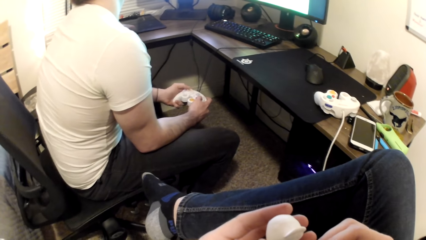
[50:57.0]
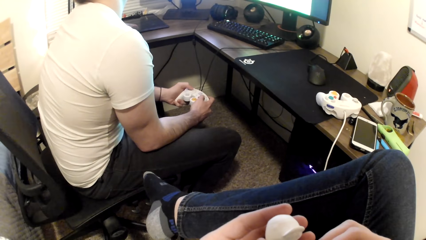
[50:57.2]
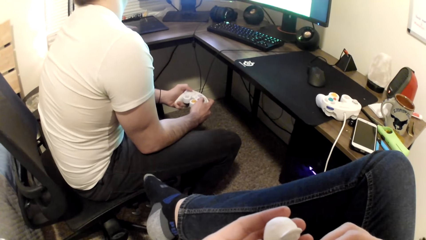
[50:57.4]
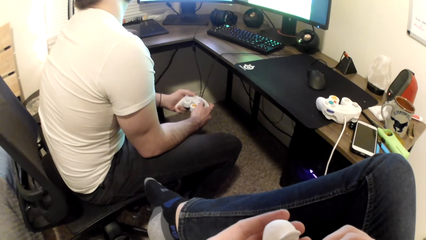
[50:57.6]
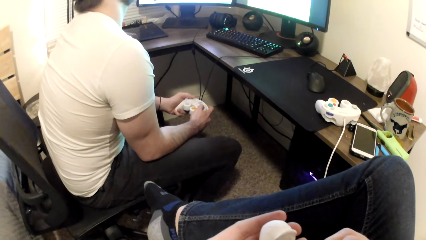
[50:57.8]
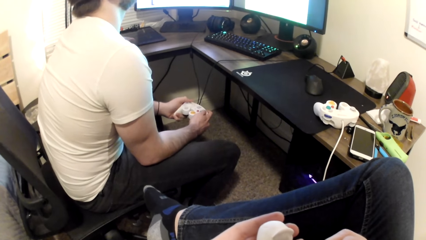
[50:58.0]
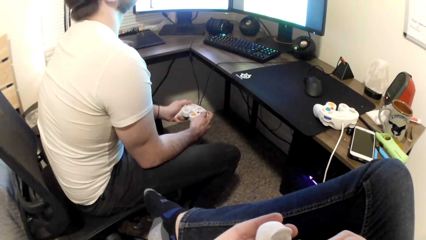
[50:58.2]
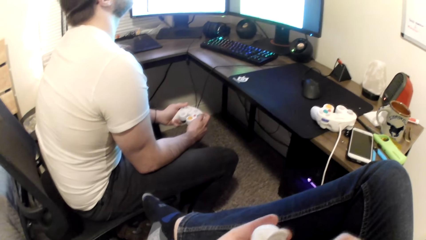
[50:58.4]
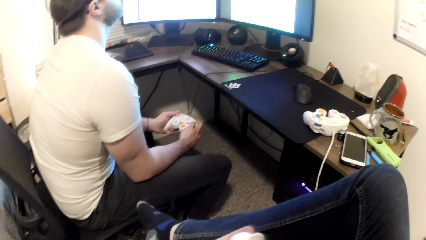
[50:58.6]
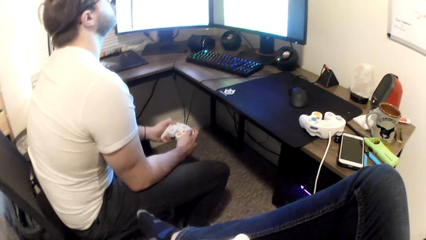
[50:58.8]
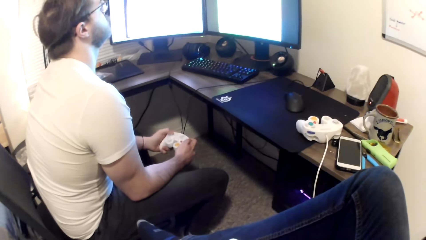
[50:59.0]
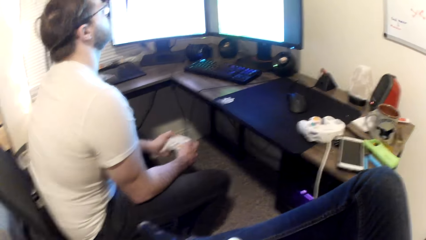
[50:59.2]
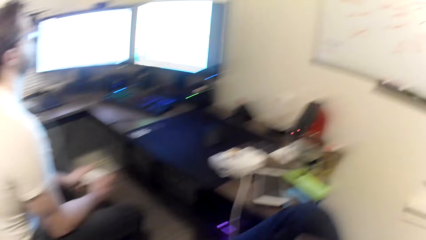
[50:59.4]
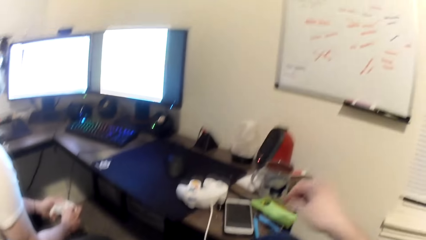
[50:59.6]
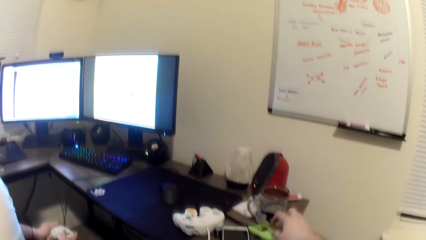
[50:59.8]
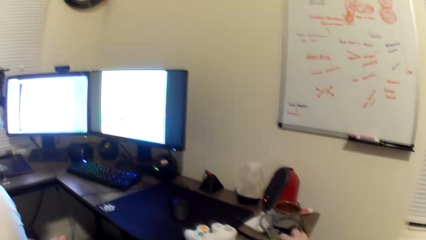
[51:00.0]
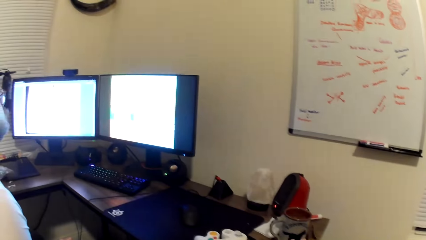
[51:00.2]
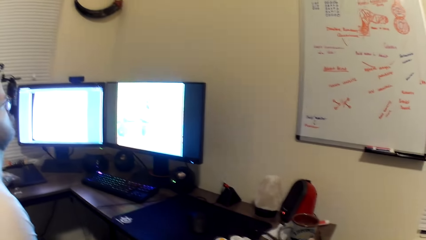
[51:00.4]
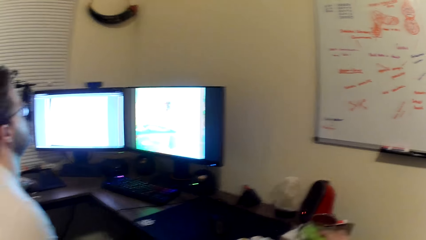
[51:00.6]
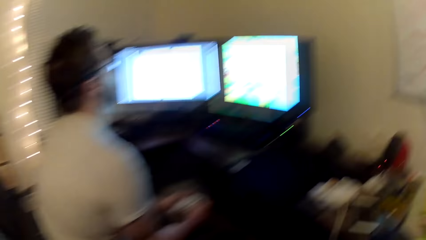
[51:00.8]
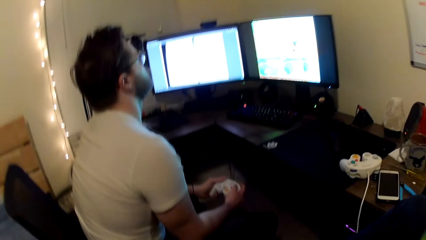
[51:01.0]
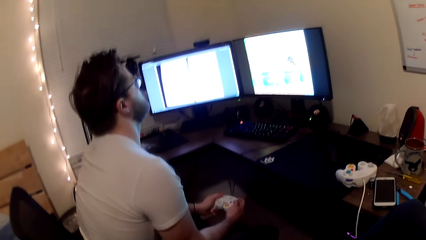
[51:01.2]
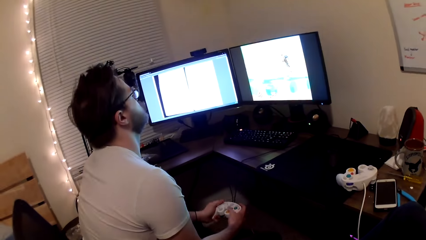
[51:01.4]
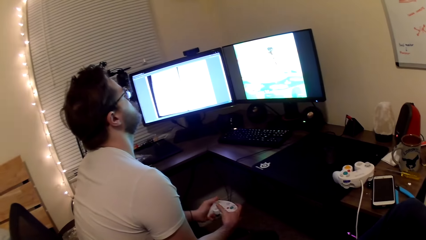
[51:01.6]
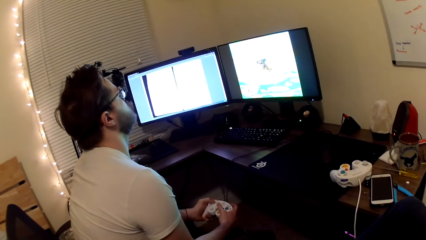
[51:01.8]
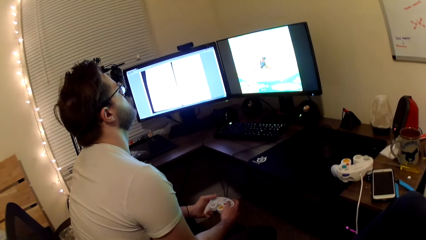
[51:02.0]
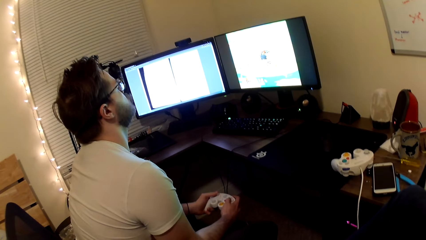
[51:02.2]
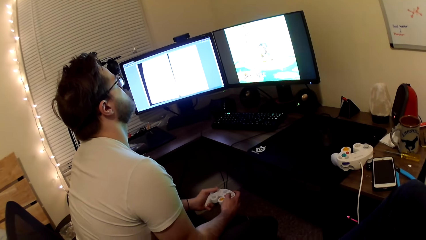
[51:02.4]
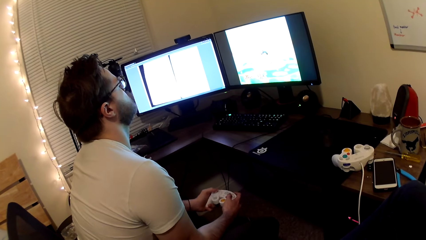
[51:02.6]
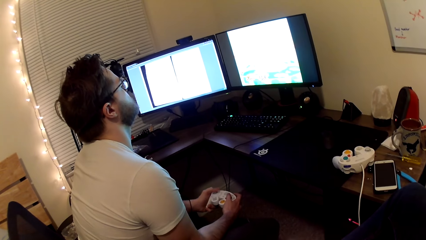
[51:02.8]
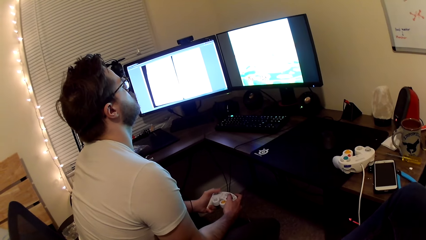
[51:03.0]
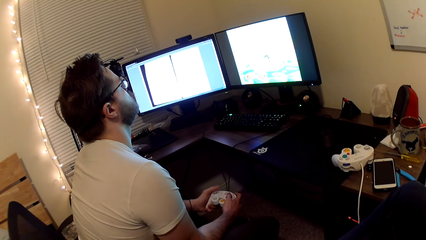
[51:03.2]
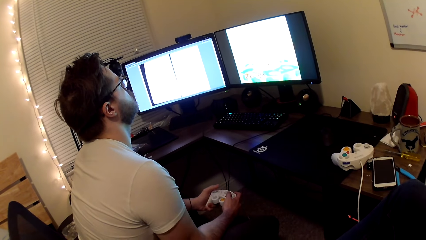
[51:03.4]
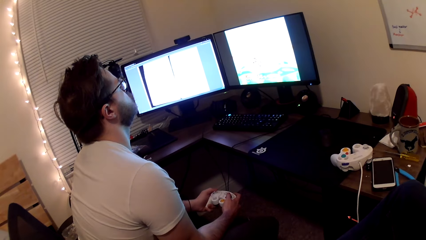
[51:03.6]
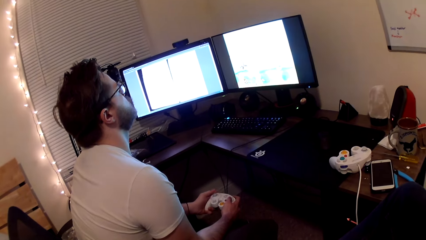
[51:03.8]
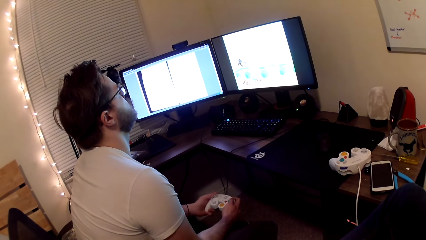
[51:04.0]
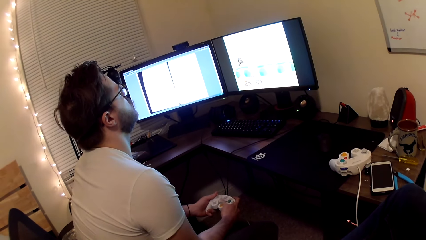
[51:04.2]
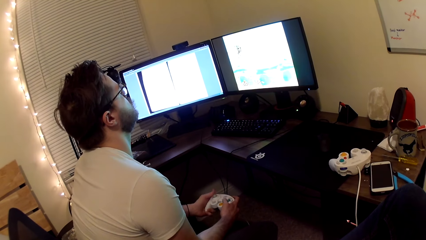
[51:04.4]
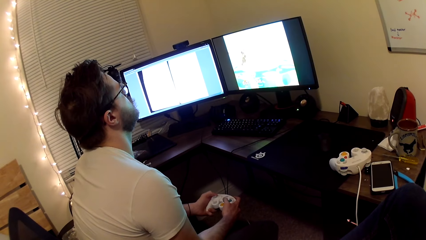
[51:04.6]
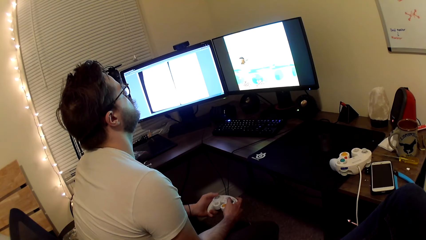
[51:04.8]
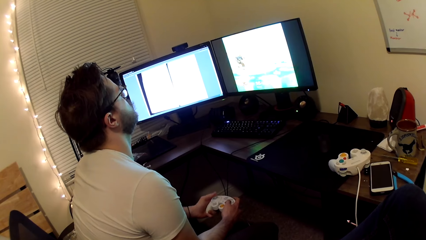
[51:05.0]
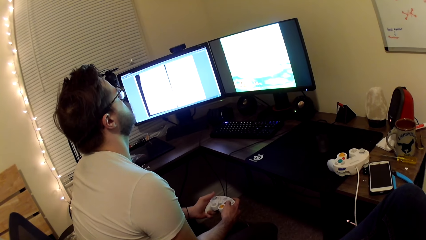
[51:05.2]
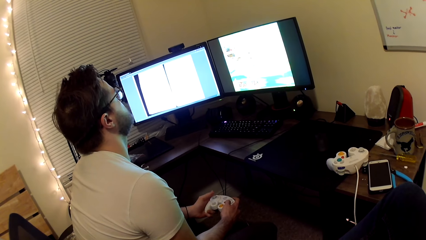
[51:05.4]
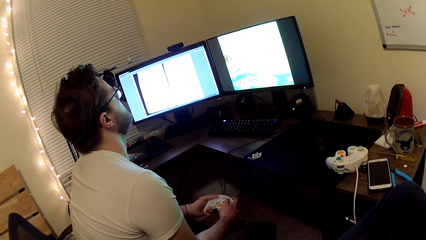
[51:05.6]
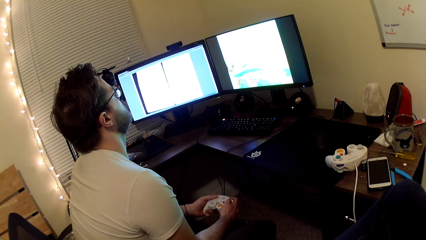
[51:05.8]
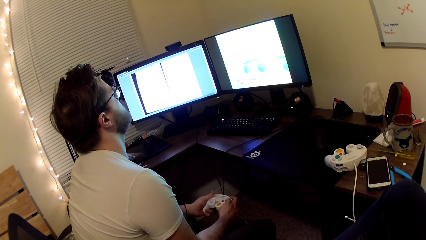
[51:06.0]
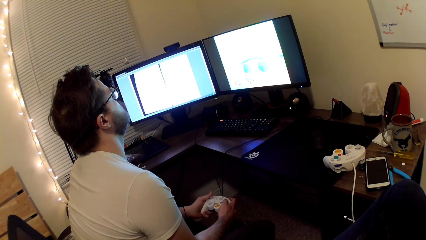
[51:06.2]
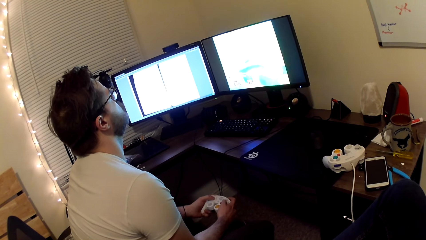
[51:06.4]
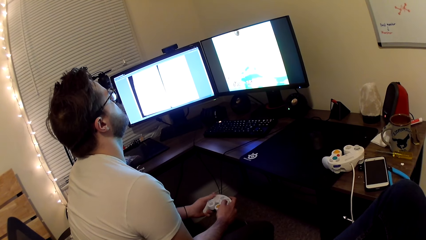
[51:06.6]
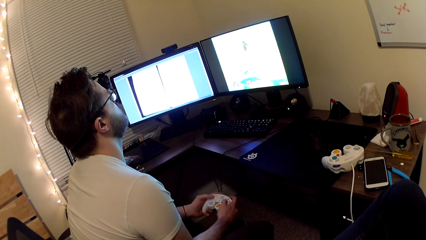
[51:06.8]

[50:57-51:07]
The camera wearer holds the art toy. He picks the lighter from the table with his right hand. A man plays a game on the computer.

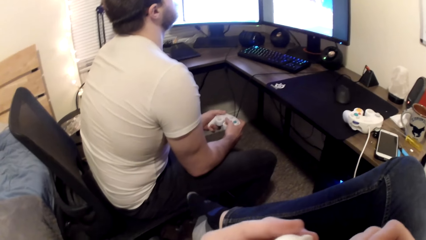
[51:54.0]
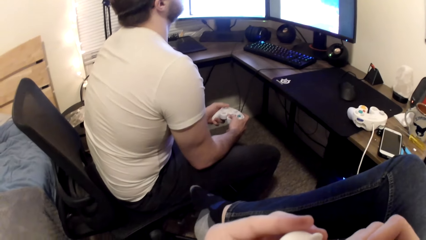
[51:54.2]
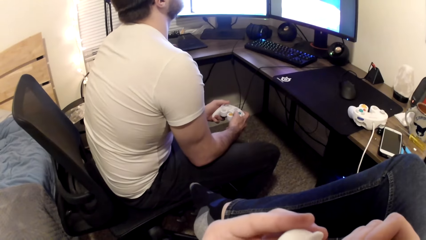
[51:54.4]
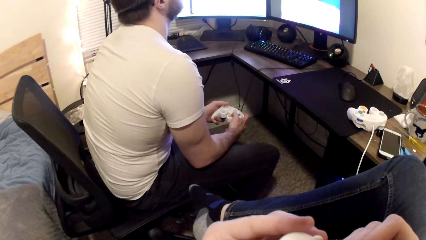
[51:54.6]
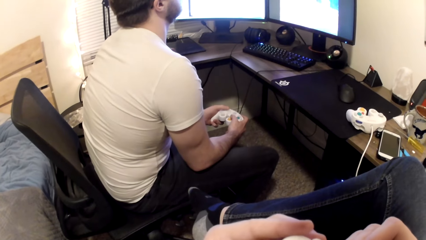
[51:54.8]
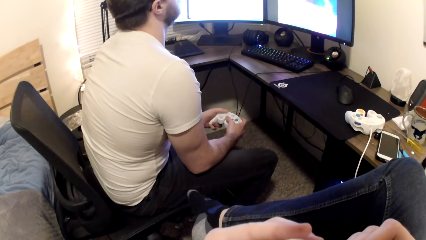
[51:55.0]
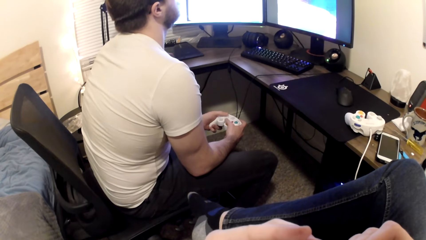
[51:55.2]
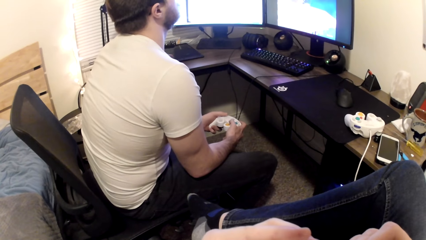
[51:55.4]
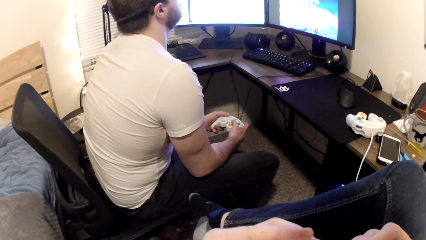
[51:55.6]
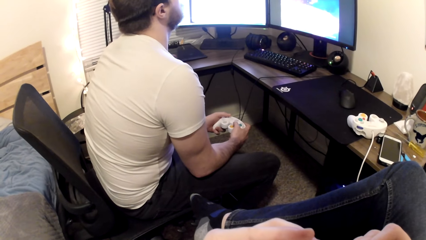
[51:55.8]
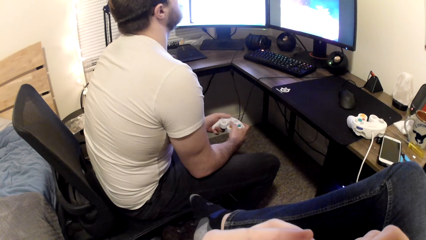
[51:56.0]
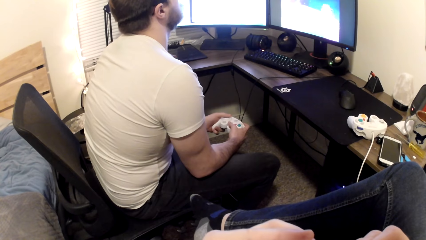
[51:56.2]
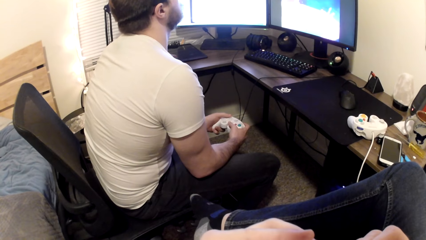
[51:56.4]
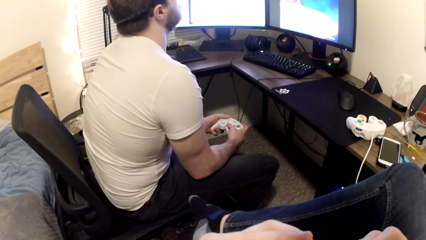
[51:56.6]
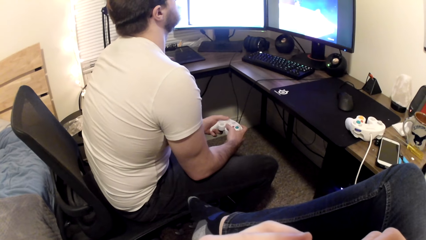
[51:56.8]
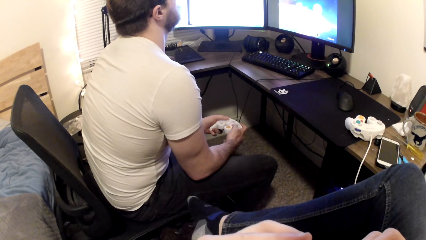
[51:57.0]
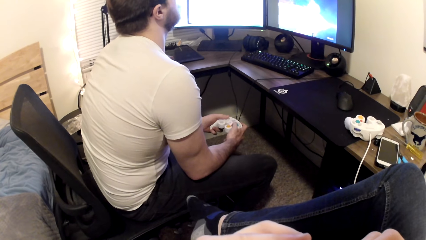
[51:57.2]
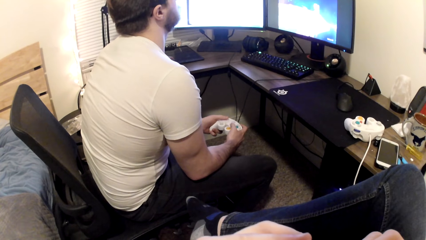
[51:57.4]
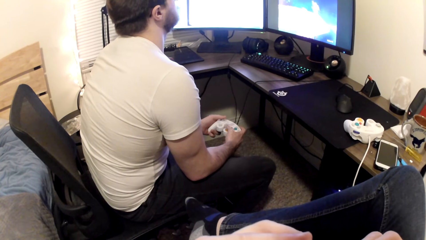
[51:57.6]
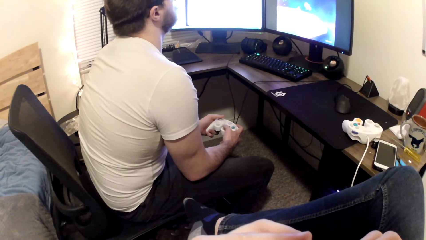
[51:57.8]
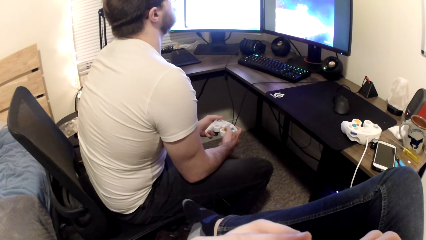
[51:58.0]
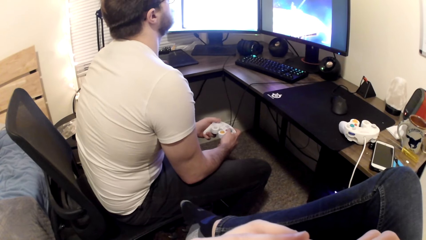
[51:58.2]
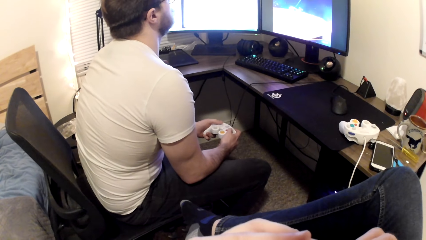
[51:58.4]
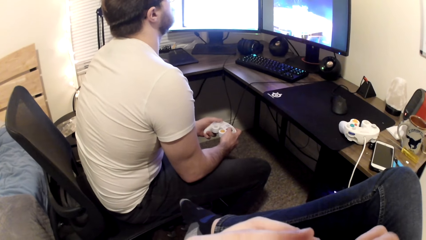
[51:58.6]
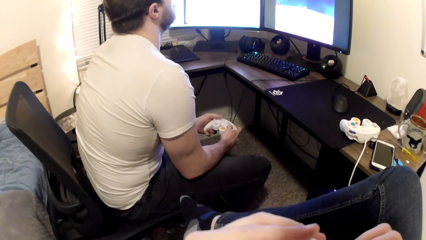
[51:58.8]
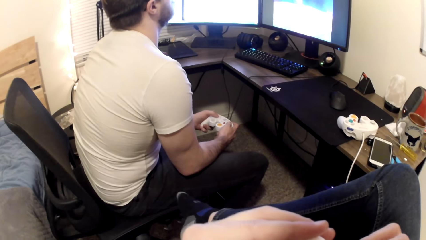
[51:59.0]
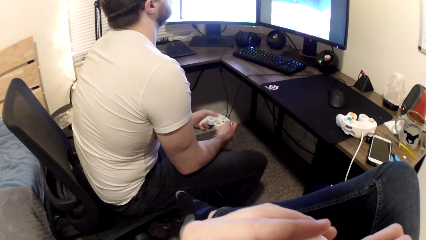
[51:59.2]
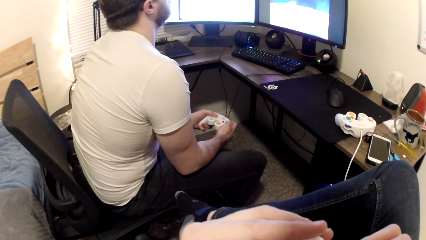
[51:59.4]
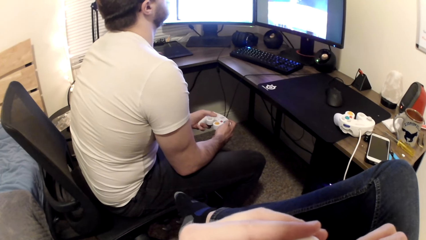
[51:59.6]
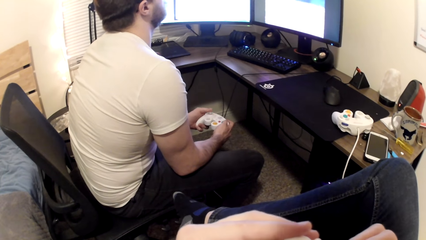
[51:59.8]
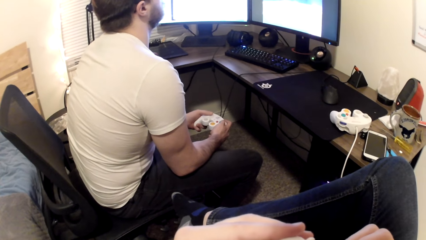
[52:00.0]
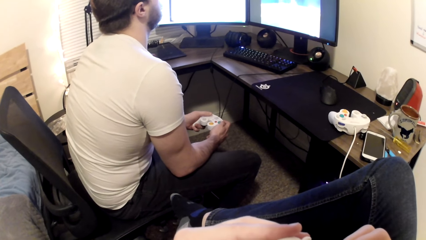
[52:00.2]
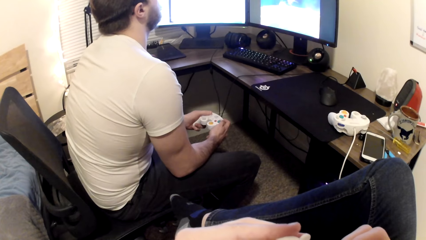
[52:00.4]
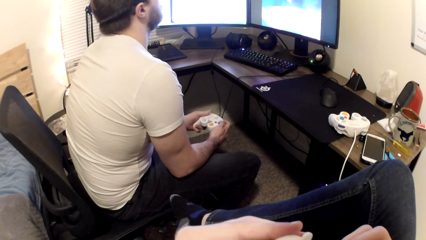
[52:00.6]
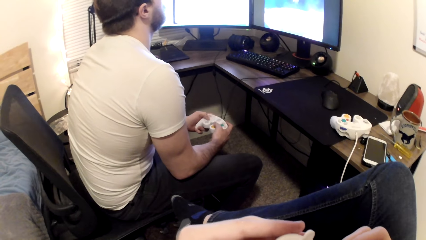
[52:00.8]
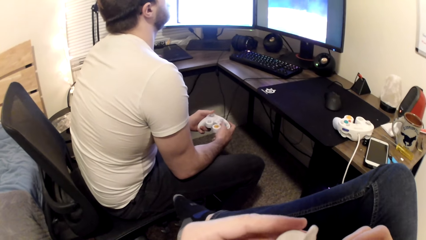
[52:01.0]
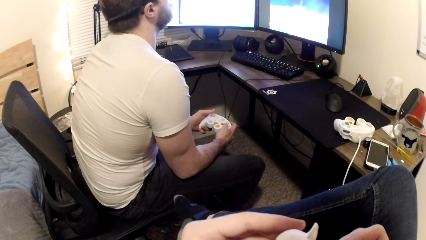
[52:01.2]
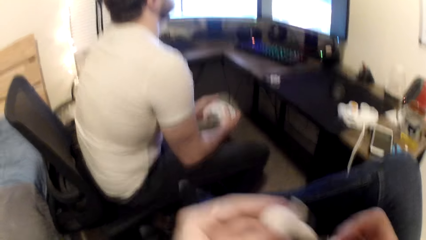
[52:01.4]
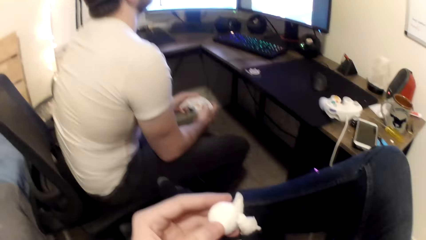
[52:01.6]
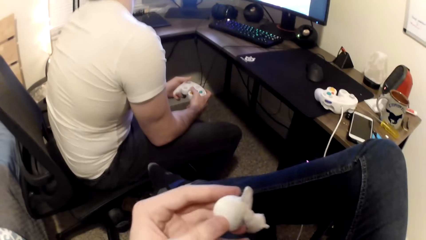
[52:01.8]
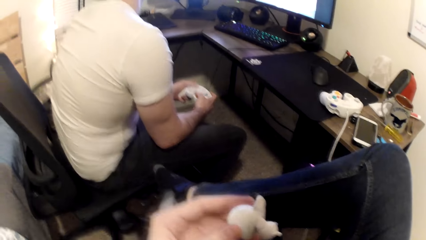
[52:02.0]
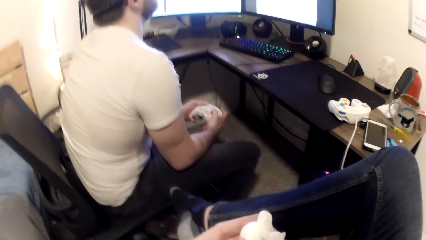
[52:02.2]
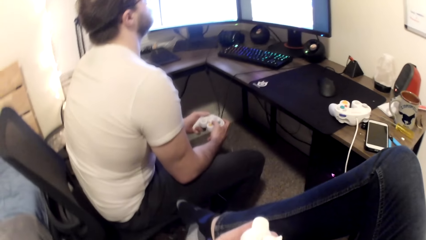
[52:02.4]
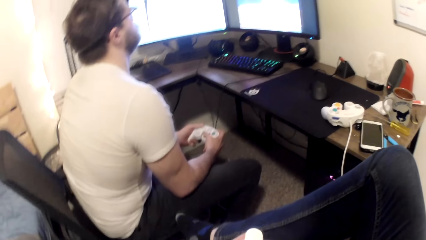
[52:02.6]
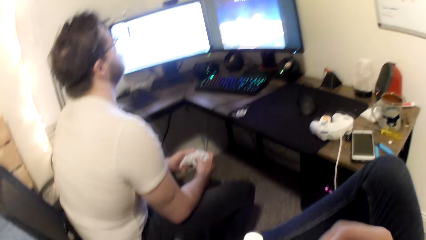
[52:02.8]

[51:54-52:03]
The camera wearer holds the art toy. A man plays a game on the computer.
